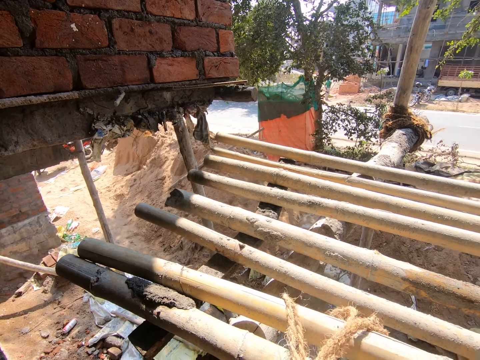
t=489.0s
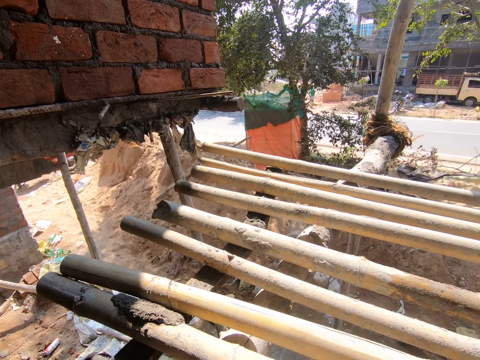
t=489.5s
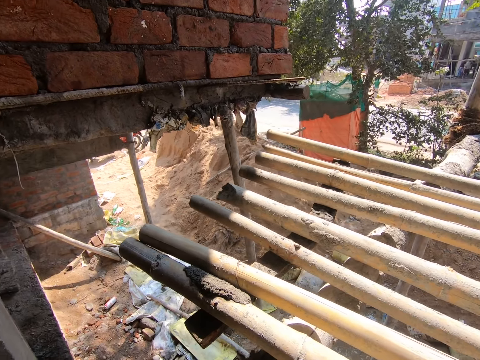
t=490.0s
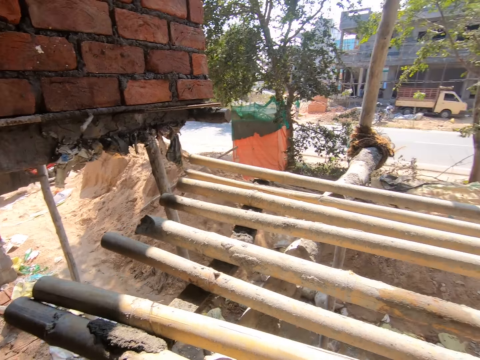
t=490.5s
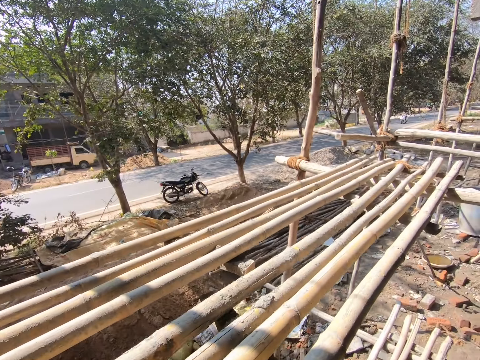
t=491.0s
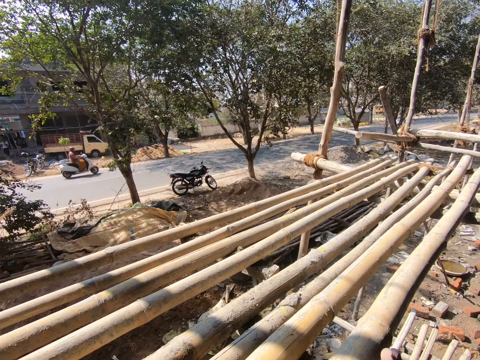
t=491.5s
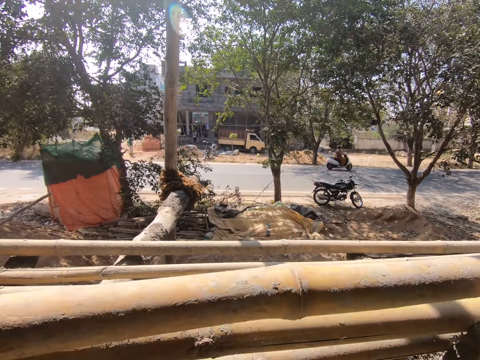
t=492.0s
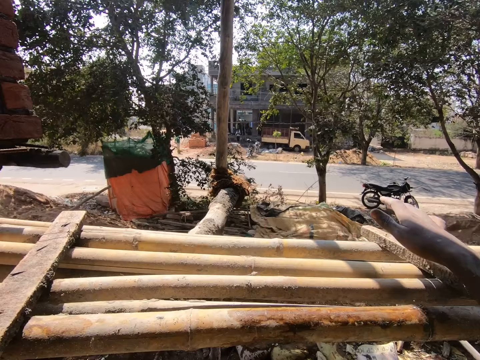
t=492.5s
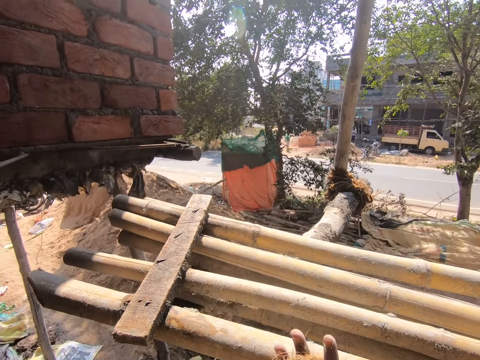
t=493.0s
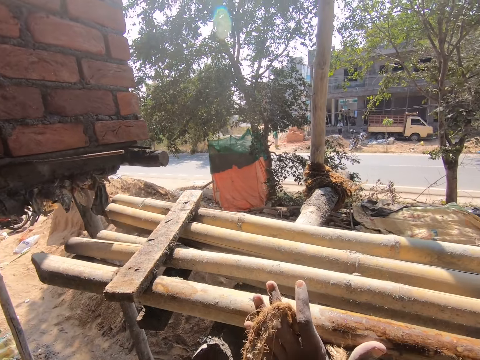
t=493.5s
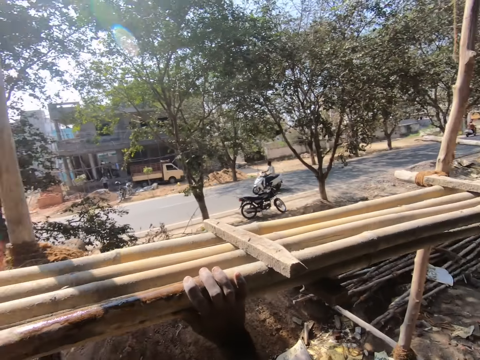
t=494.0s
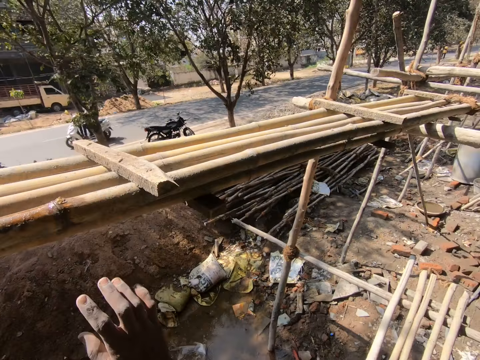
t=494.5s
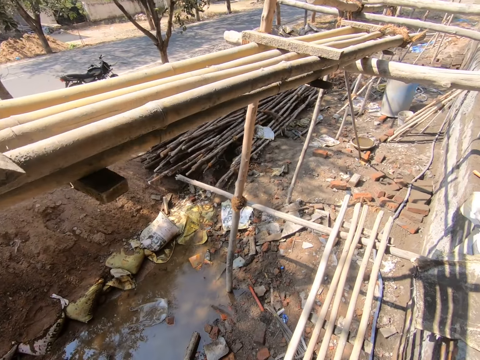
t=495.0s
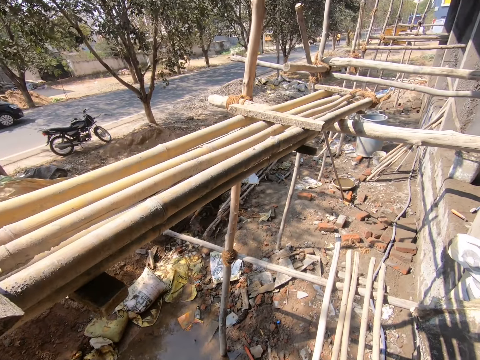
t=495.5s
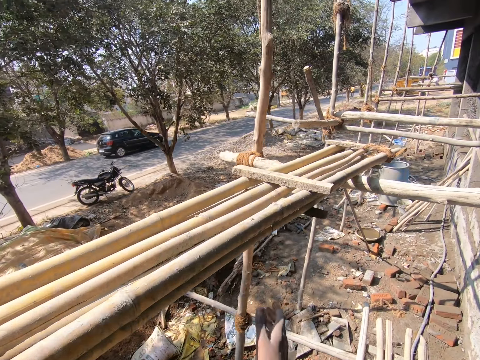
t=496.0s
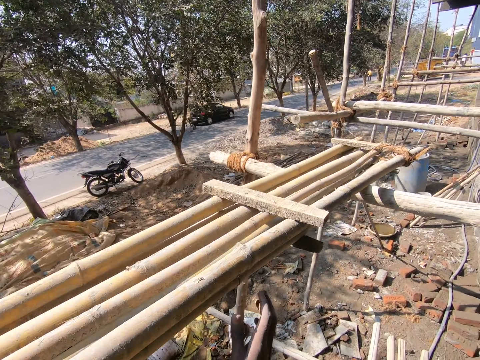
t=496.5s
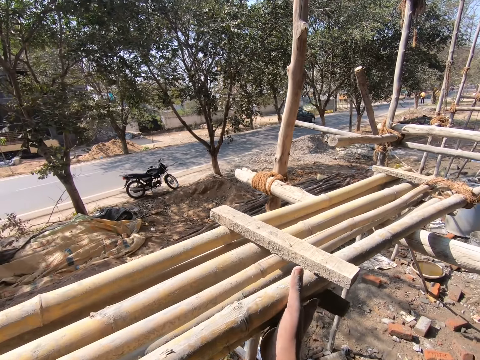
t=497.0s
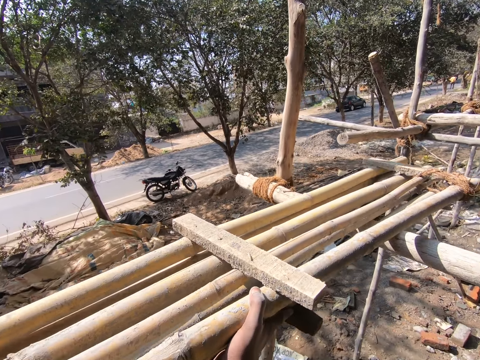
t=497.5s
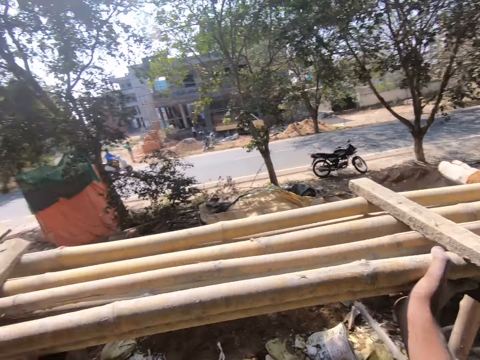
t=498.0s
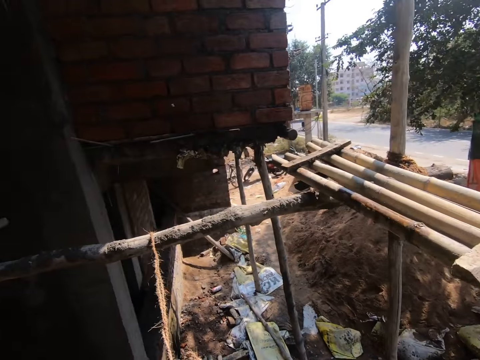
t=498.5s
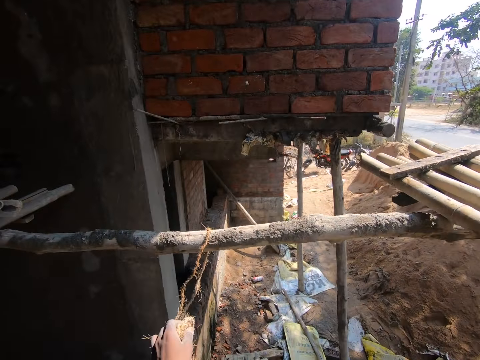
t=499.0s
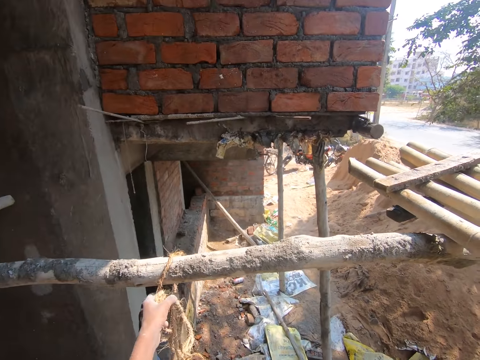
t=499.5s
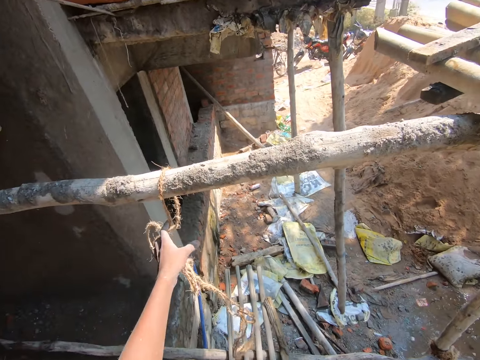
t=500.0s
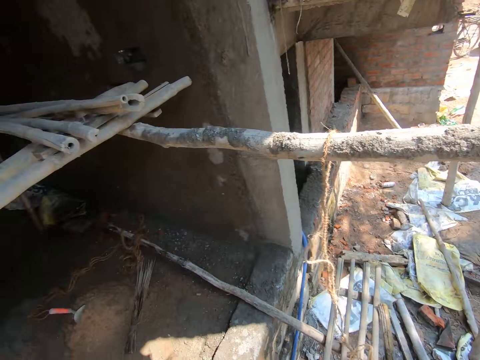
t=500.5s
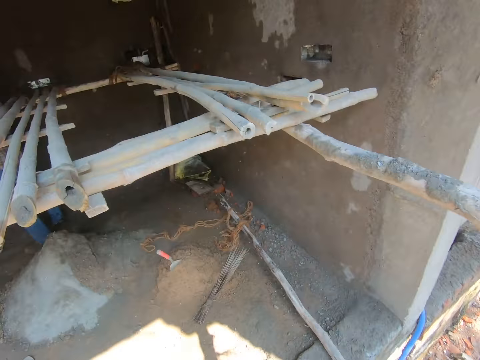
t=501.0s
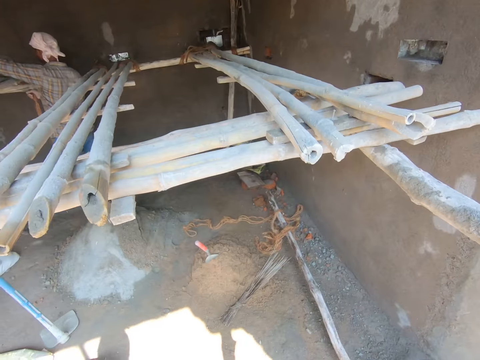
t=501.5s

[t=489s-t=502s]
The camera wearer looks round. He turns the bamboo sticks on the scaffold with his hands. He removes the ladder. He moves the bamboo sticks on the scaffold with his hands. He pushes the ladders. He walks in the compound. He moves the bamboo sticks on the scaffold with his right hand. He pushes the ladders. He hangs the rope in his left hand on the scaffold. He removes the rope.

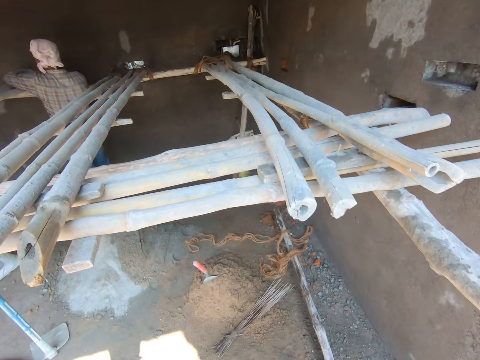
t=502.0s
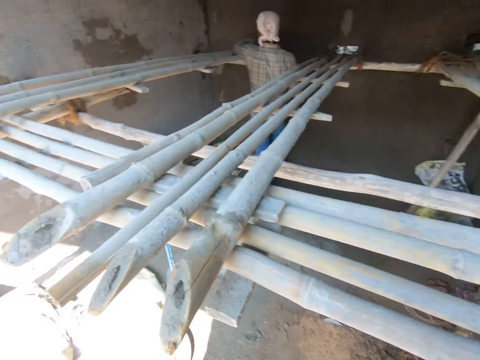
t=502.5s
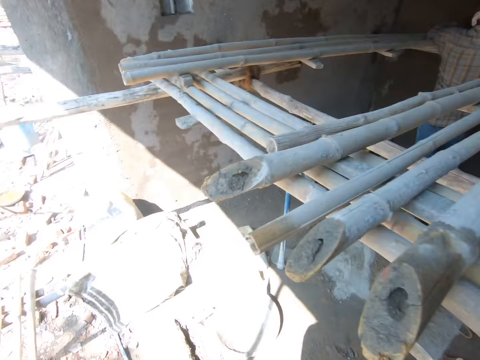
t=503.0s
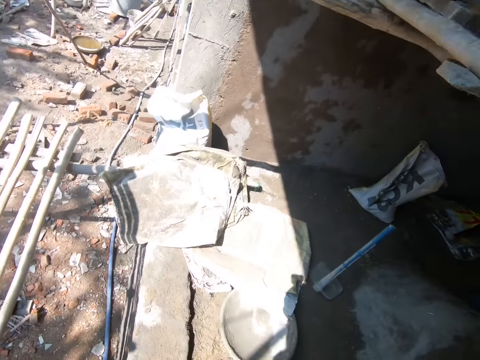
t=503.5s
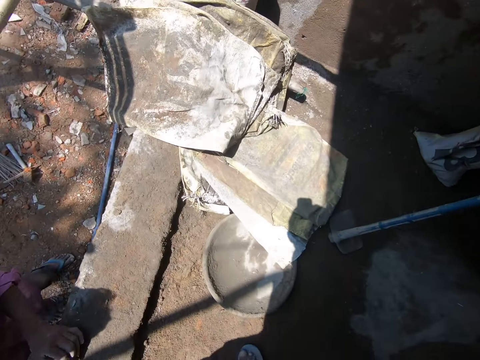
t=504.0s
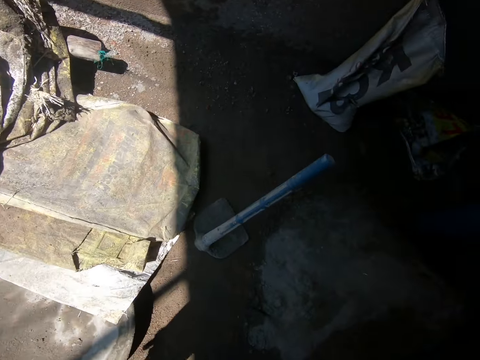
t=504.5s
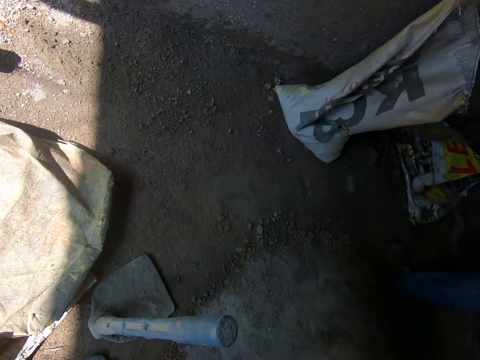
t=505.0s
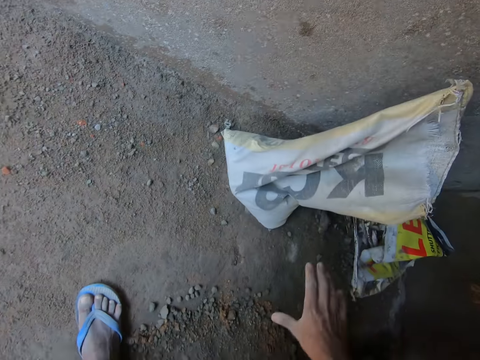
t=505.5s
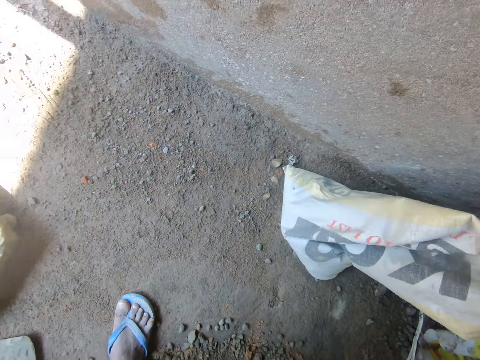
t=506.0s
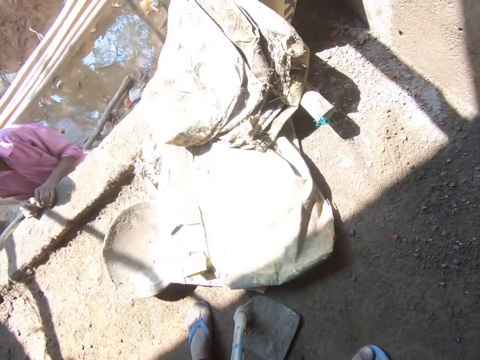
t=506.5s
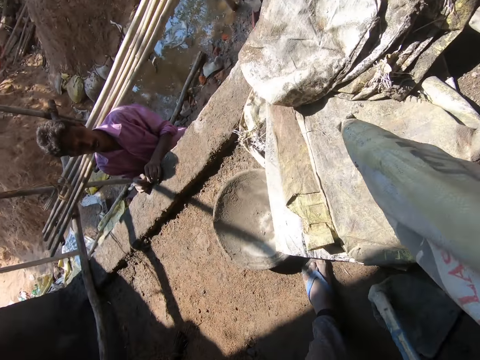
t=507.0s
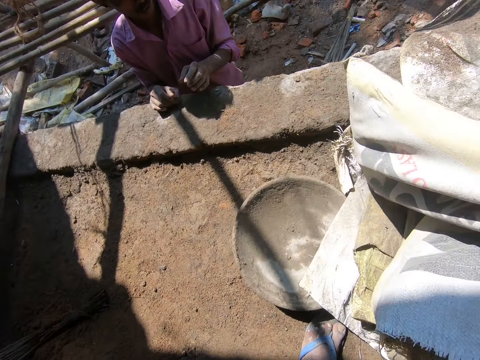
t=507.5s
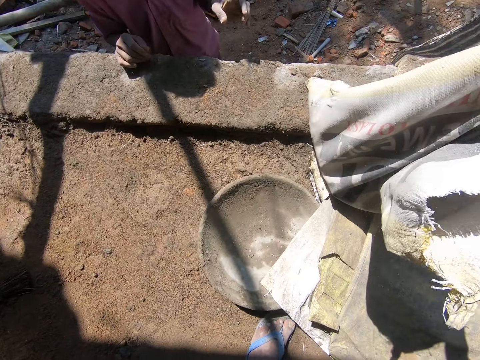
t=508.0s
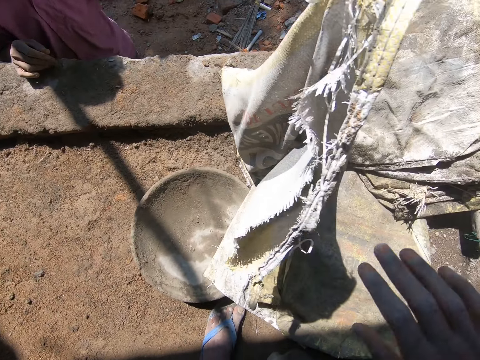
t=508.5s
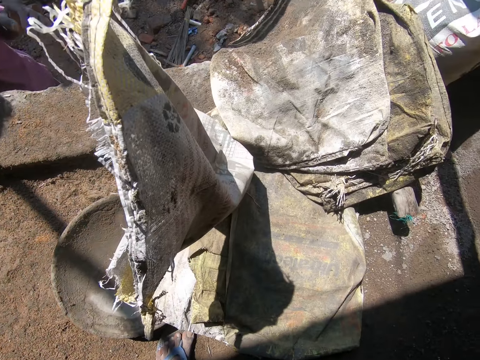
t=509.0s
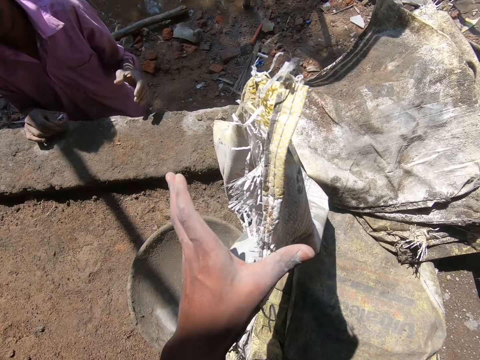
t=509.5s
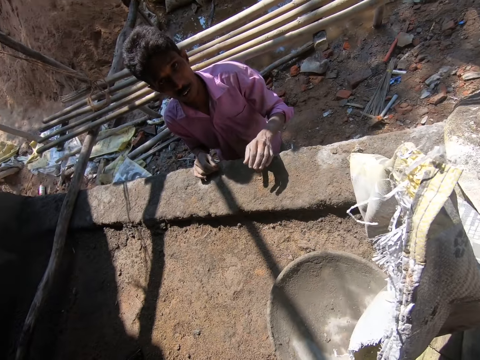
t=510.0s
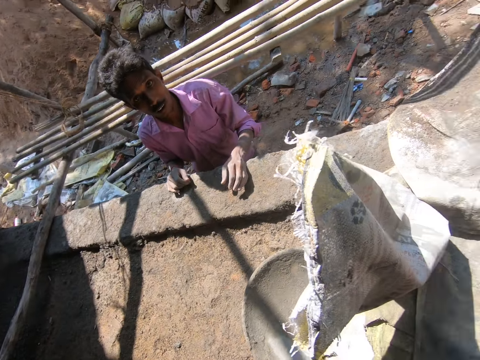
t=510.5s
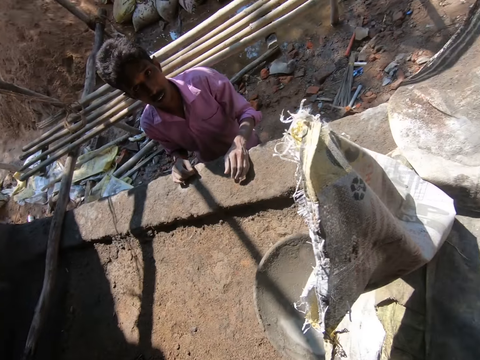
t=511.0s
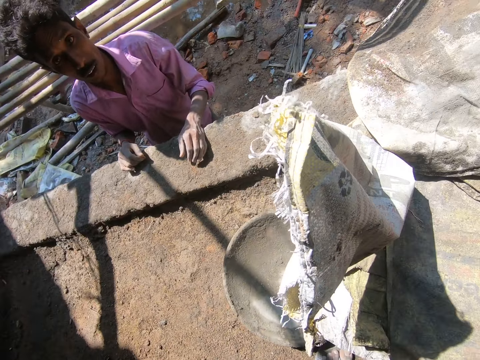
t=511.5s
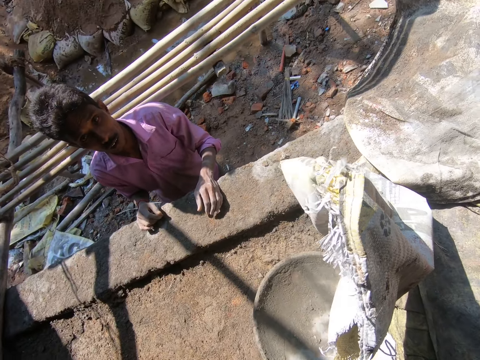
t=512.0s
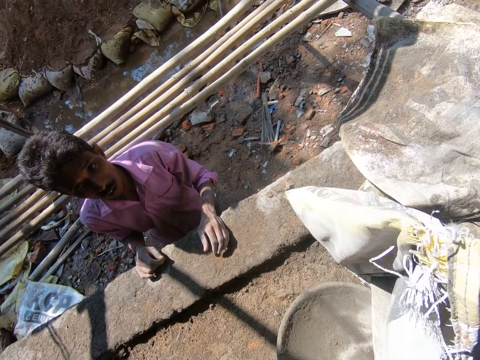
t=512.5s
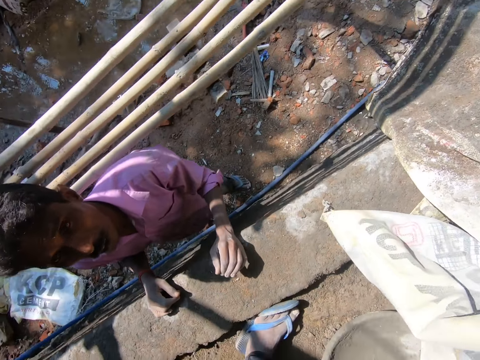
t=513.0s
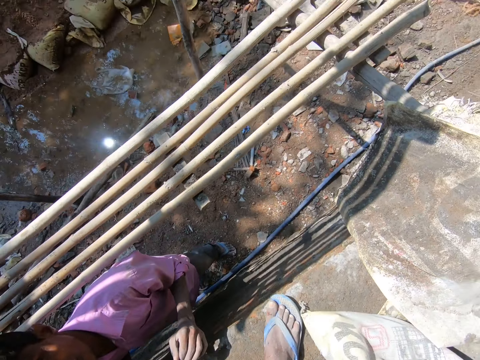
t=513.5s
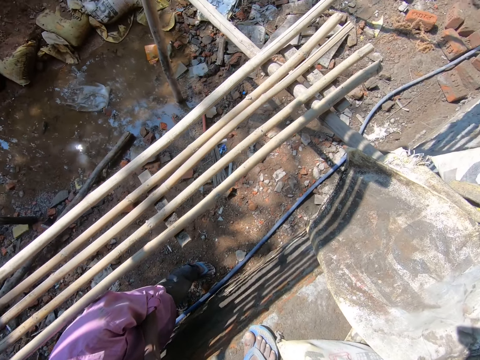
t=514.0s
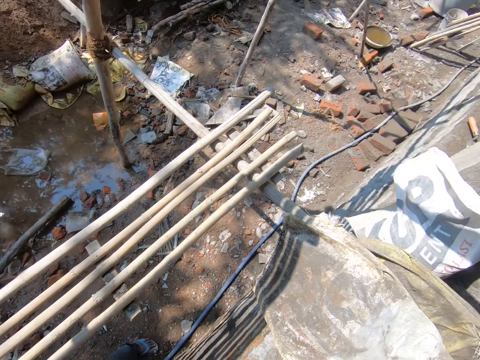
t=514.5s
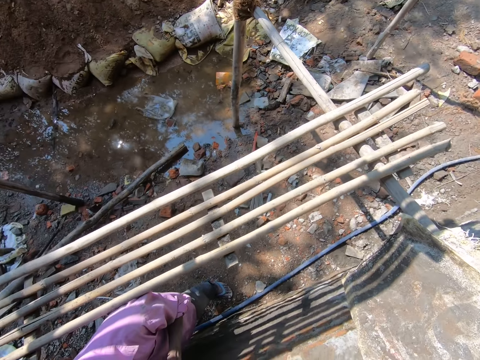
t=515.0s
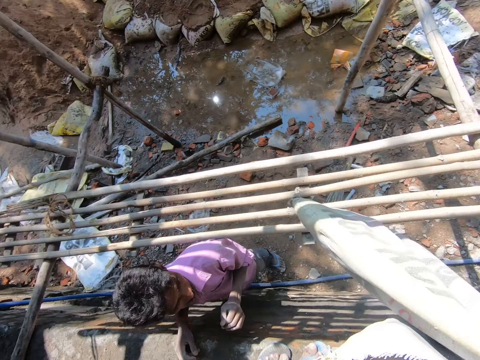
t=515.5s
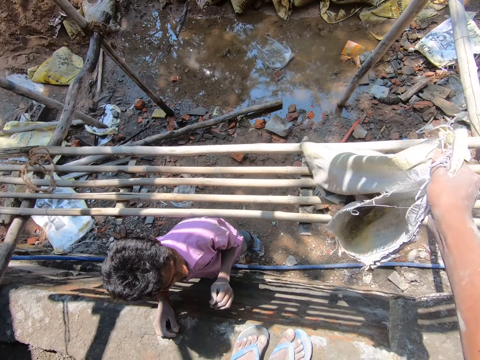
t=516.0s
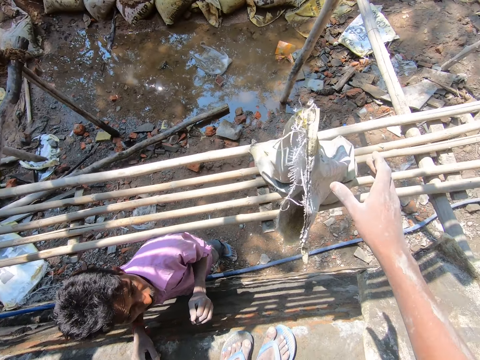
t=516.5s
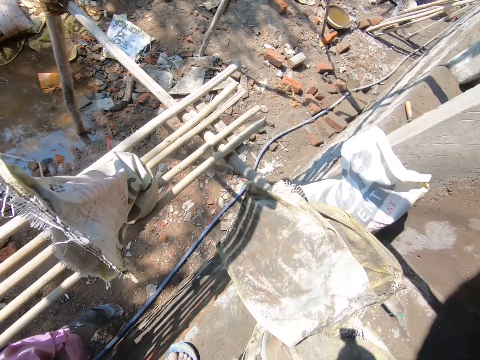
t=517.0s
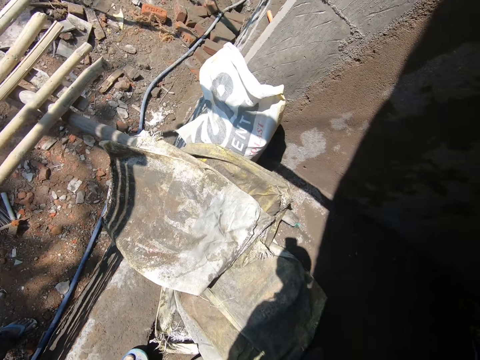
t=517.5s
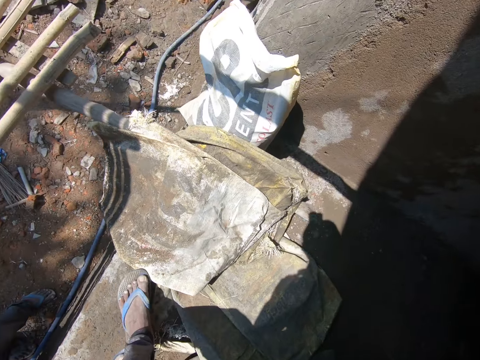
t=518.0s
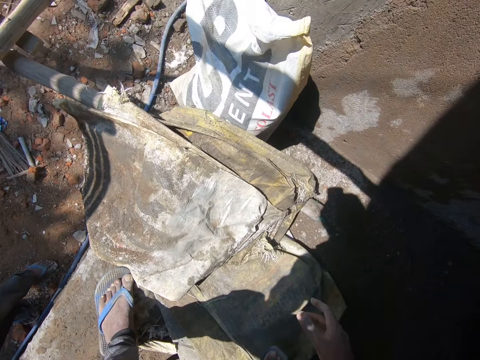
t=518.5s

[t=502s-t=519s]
A person holds the wood. The camera wearer walks in the compound. He picks a sack on the floor with his right hand. A man interacts with the camera wearer. The camera wearer drops the sack in his right hand on the floor. The man stretches a hand. The camera wearer touches the sack on the floor with his left hand. He holds the sack by his left hand. The man interacts with the camera wearer. The camera wearer moves in the building. He moves the sack on the floor to the scaffold with his right hand. He turns round.
